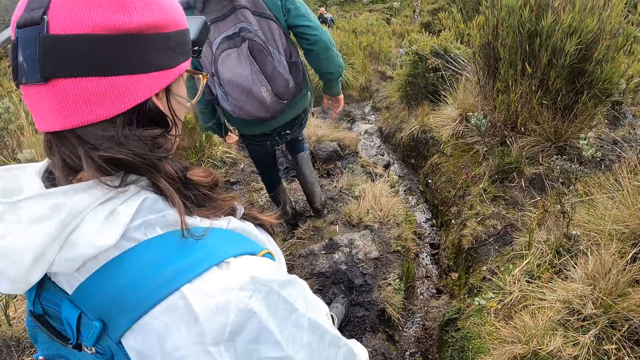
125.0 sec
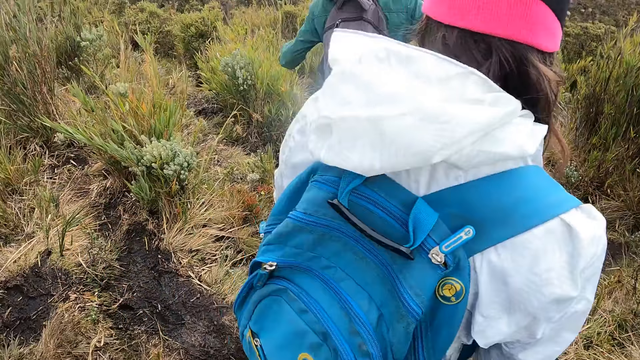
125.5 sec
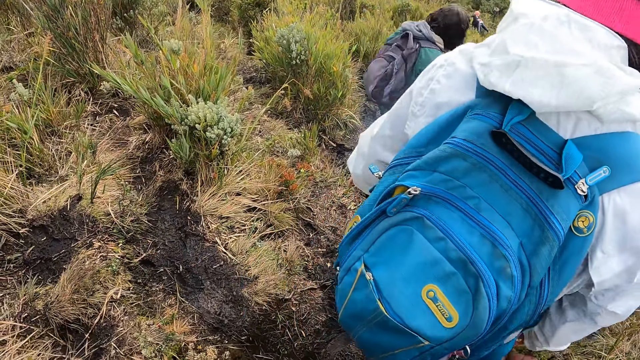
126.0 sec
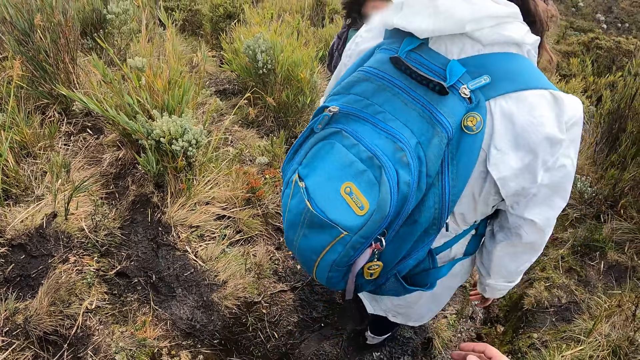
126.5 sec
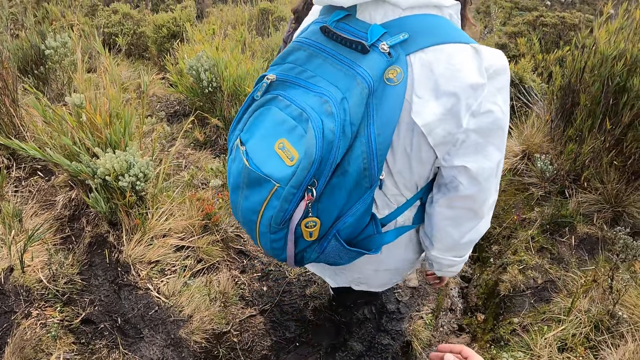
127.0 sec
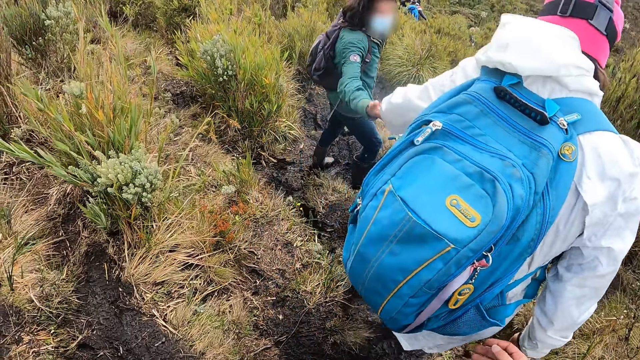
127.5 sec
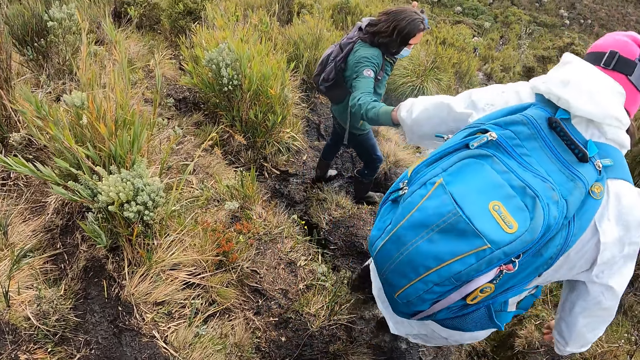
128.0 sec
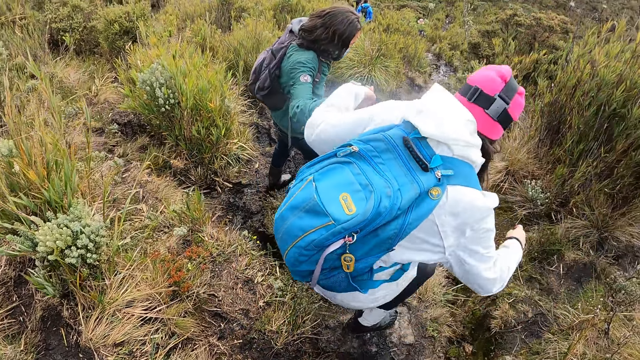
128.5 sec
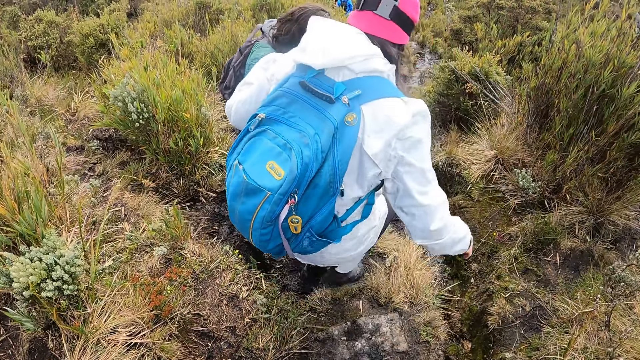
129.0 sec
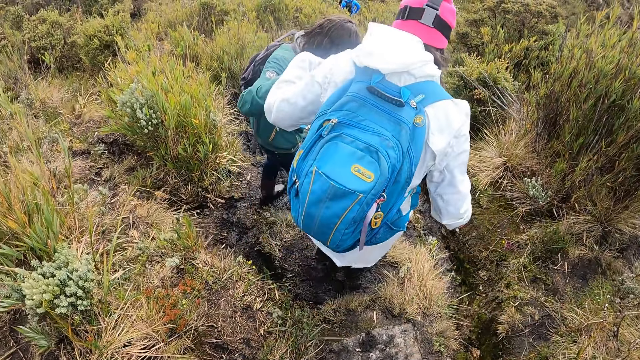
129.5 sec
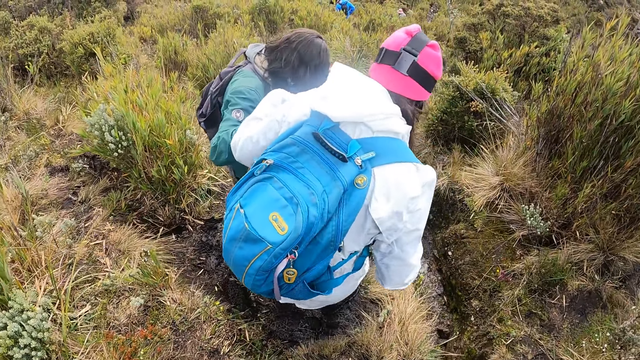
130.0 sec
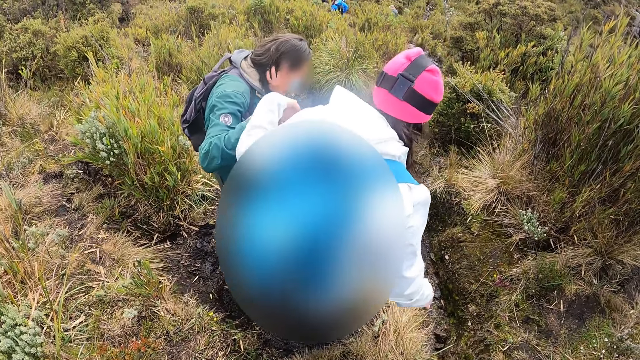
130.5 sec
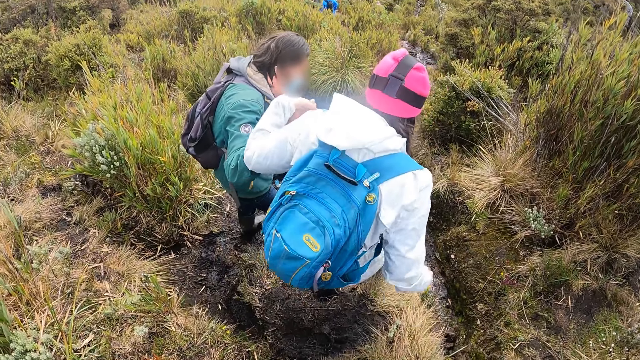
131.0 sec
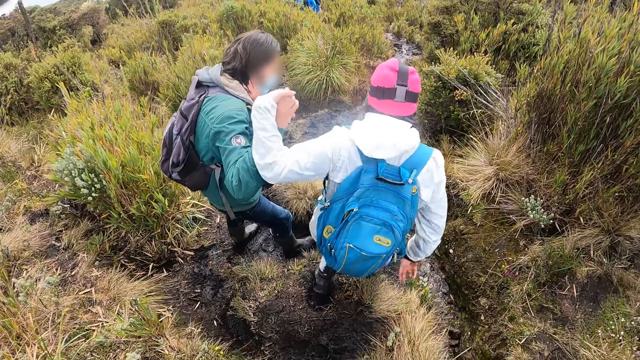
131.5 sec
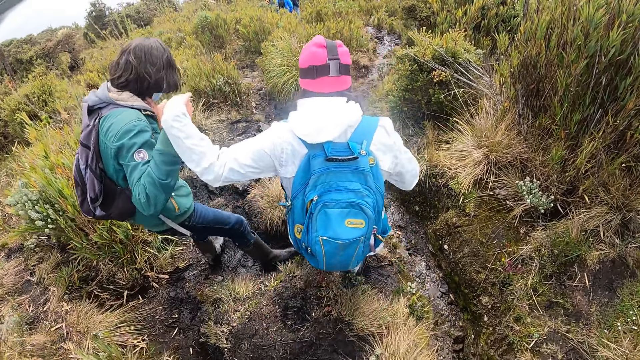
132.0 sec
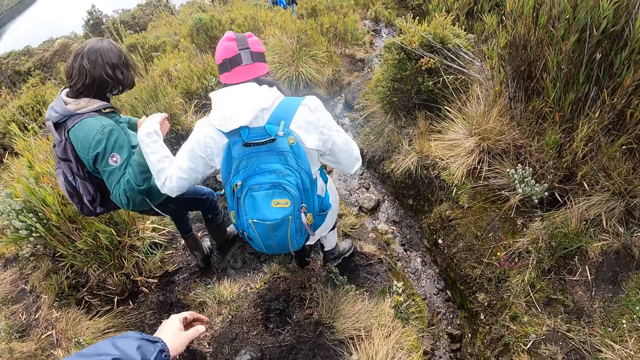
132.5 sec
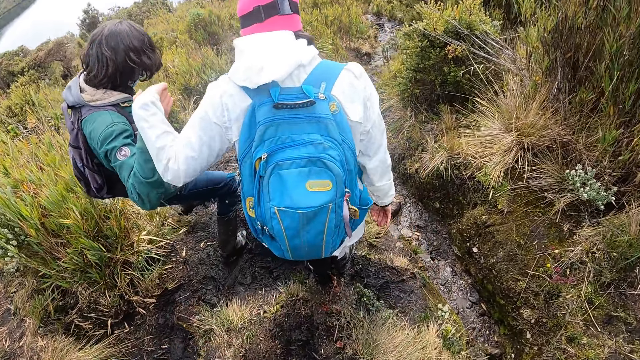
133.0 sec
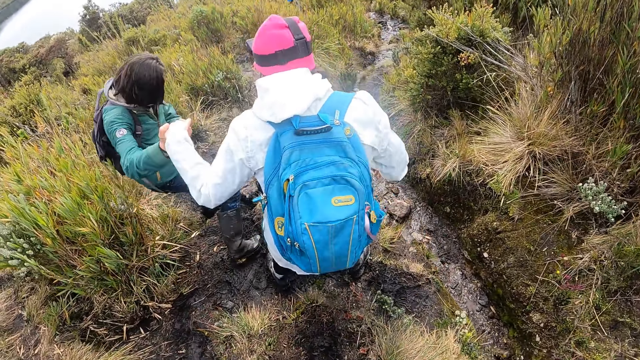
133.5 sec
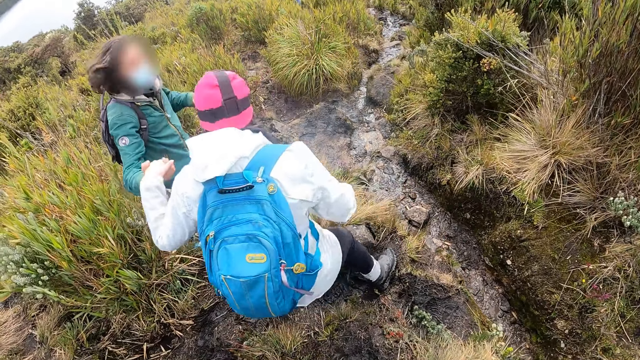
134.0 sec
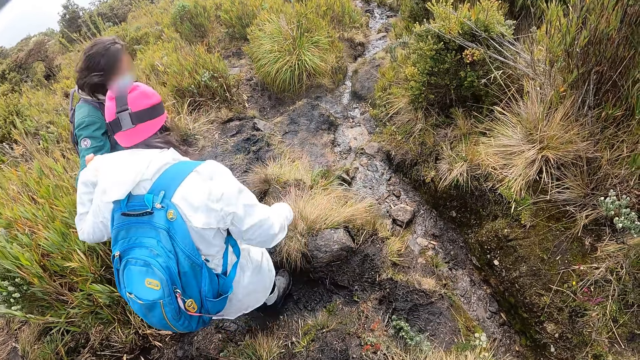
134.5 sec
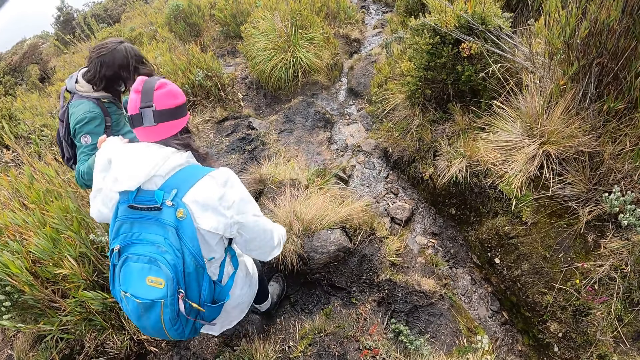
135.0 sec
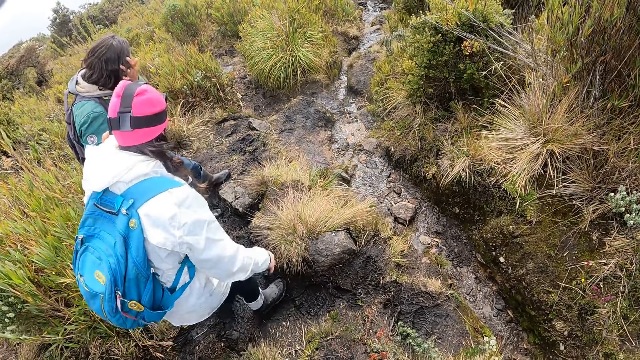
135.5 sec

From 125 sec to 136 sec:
A woman holds a man with her left hand. A person stretches a hand towards another person. The other person walks on the thicket. The camera wearer stretches the left hand. The other person and the first person walk on the thicket.

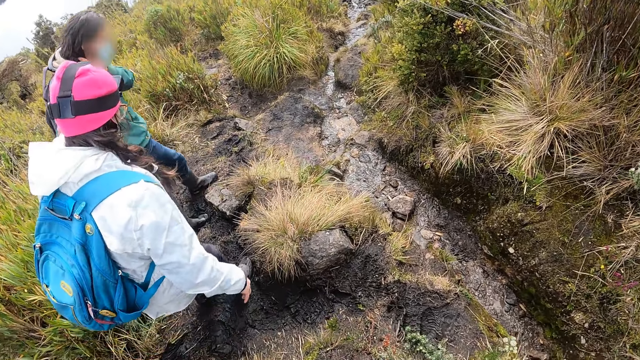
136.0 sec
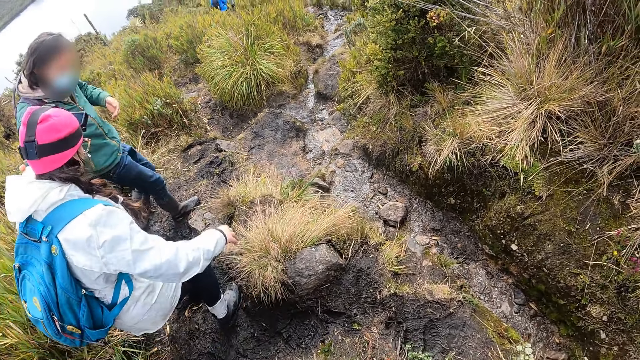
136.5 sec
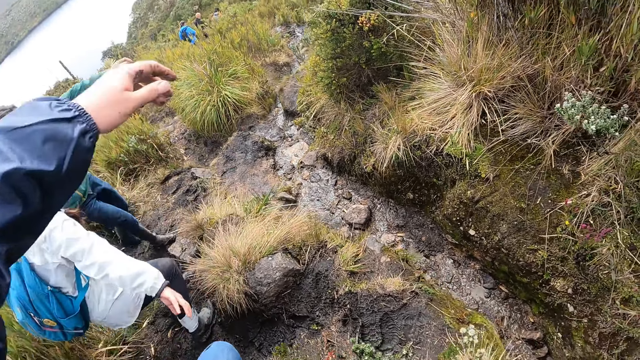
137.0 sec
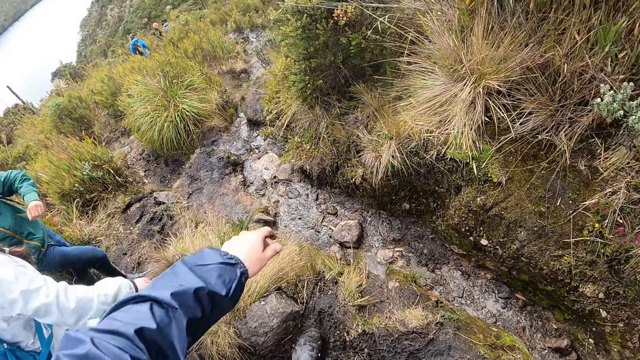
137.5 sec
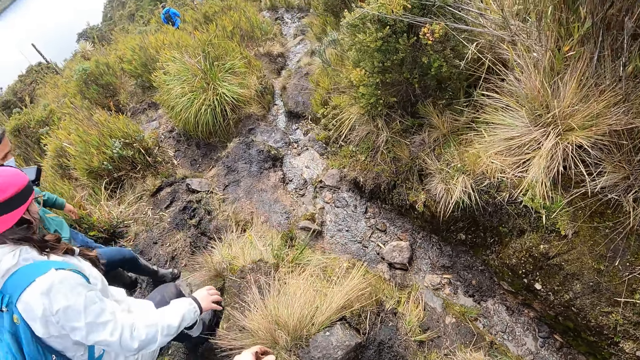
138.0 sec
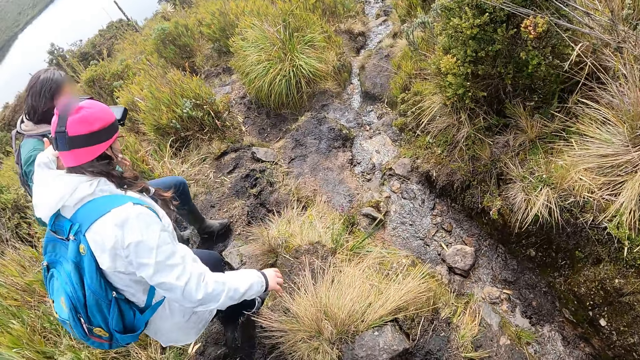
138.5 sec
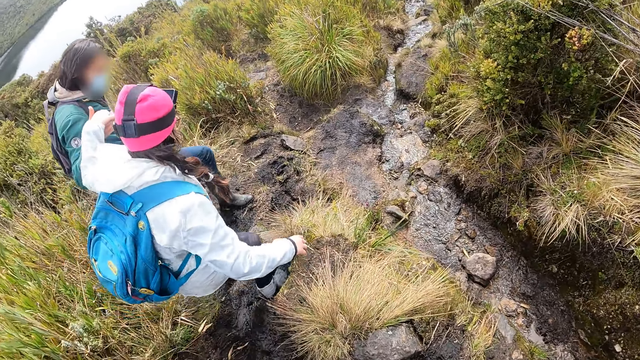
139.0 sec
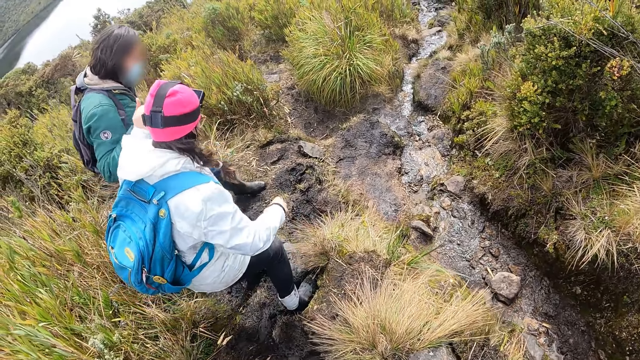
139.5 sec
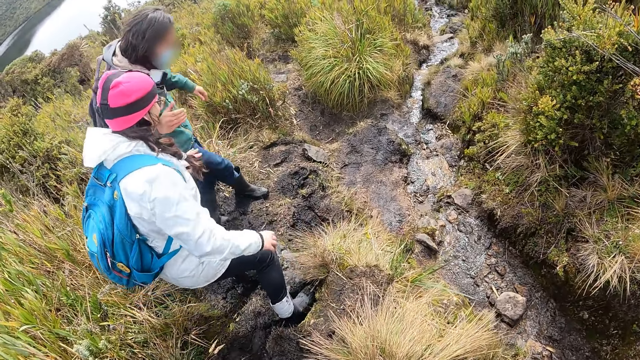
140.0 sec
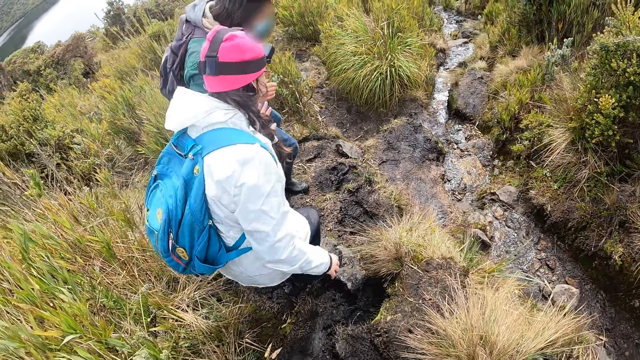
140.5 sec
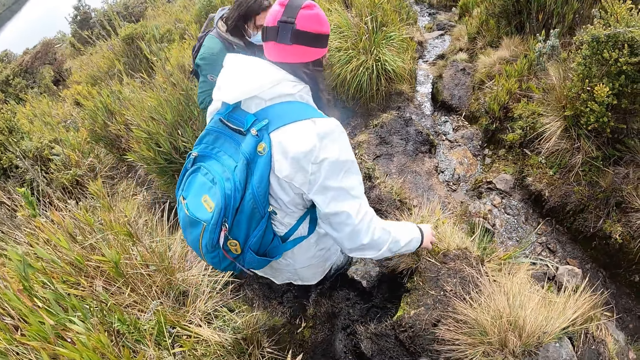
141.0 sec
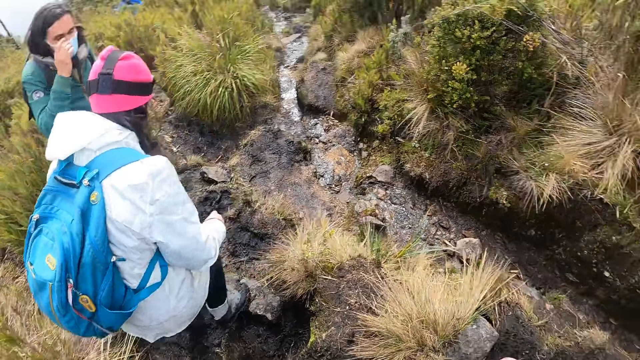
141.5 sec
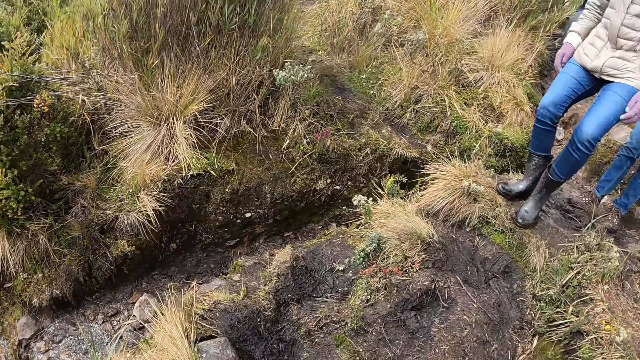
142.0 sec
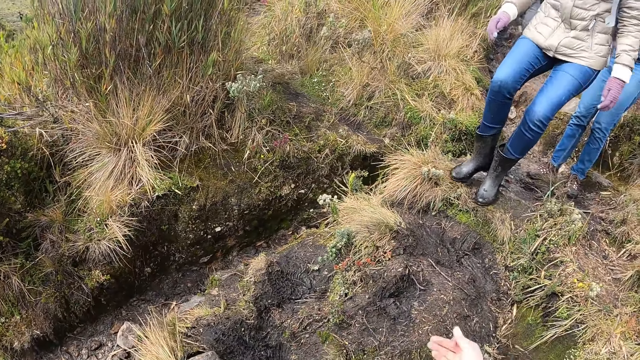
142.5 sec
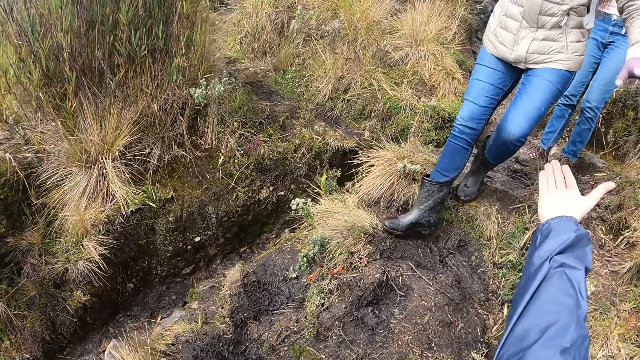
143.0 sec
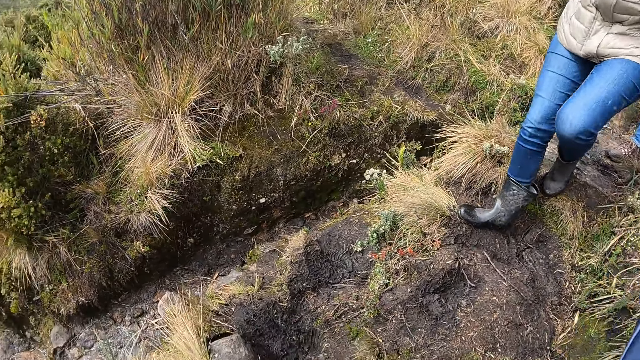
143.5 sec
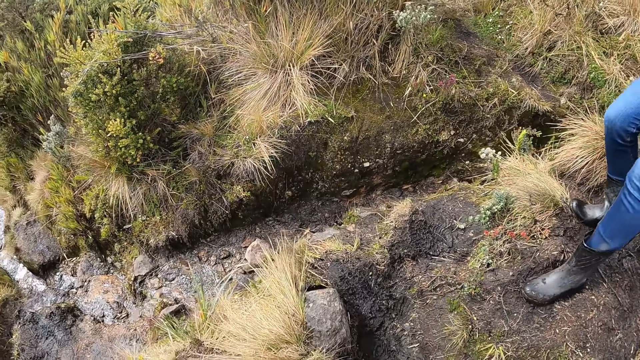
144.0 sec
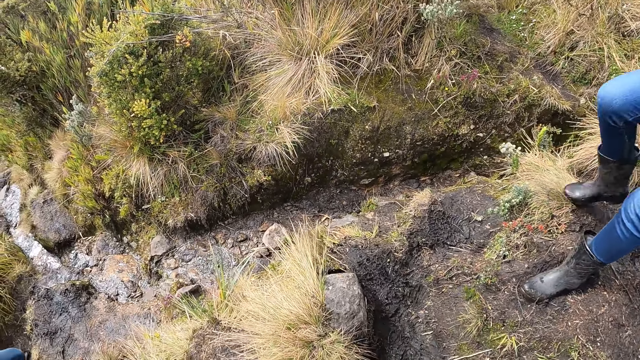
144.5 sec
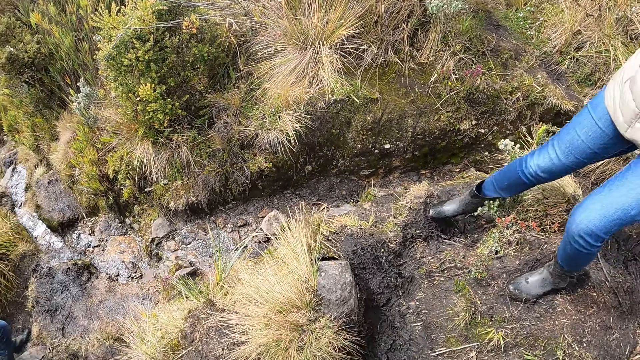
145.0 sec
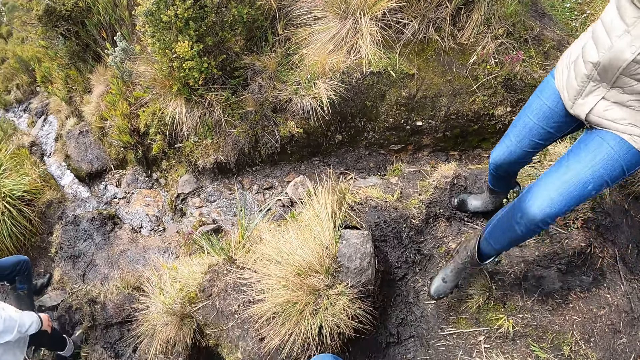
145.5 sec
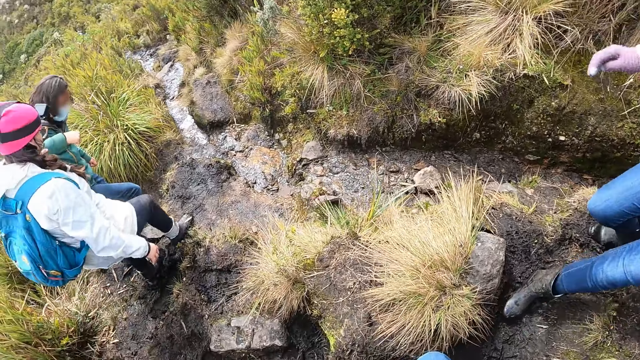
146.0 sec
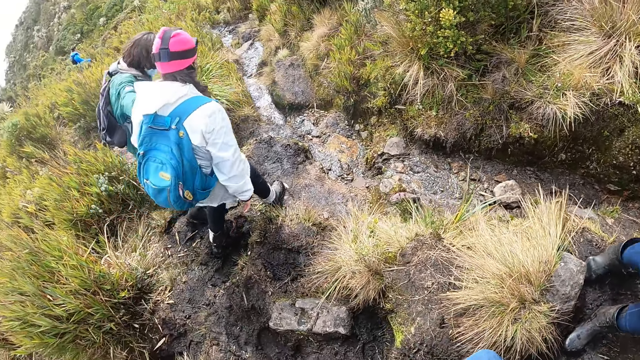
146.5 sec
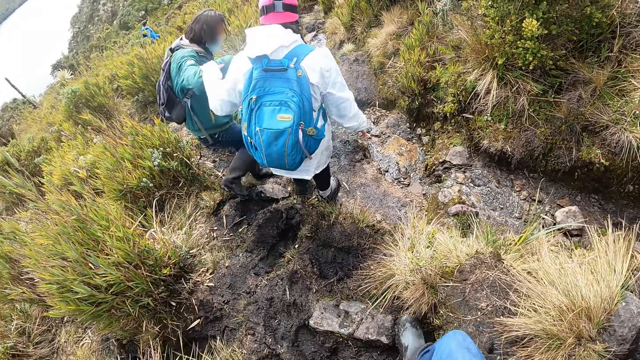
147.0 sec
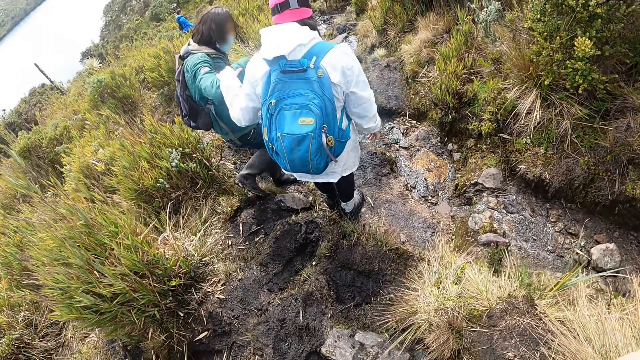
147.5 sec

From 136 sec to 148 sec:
The camera wearer stretches the right hand. A person and another person walk on the thicket. The camera wearer turns around. He stretches a hand towards a woman. He holds the woman with his right hand. The woman holds the camera wearer's hand and walks beside the camera wearer. The first person walks with yet another person.
